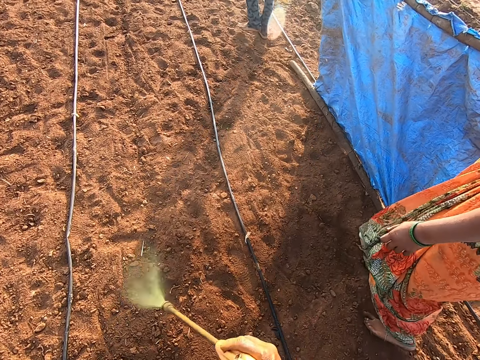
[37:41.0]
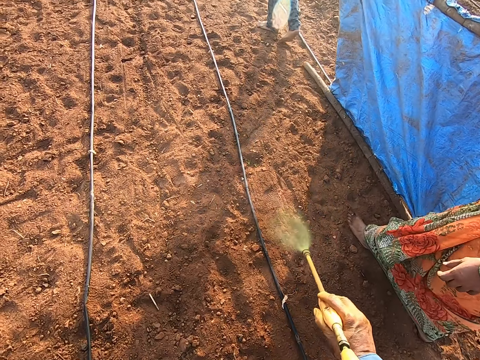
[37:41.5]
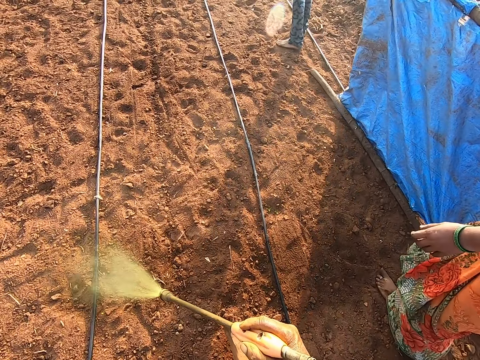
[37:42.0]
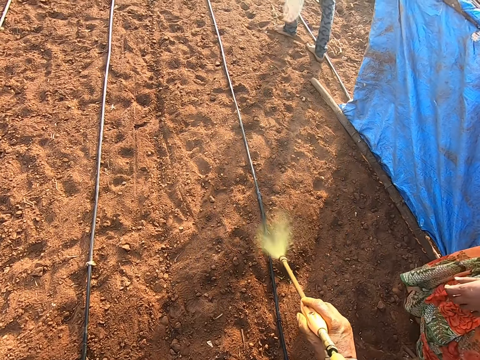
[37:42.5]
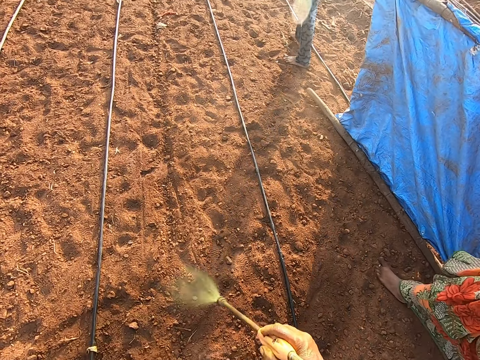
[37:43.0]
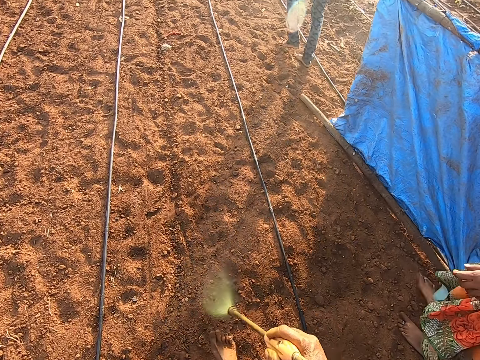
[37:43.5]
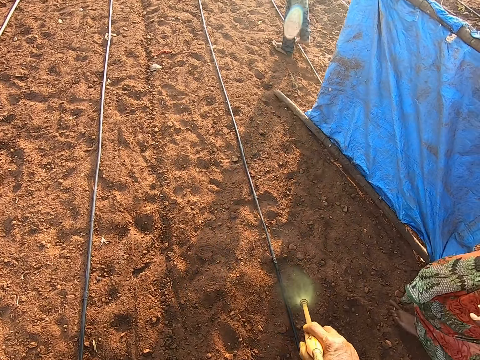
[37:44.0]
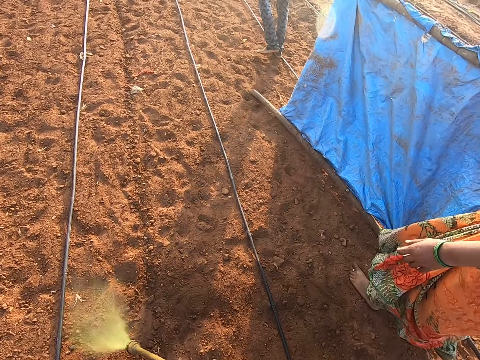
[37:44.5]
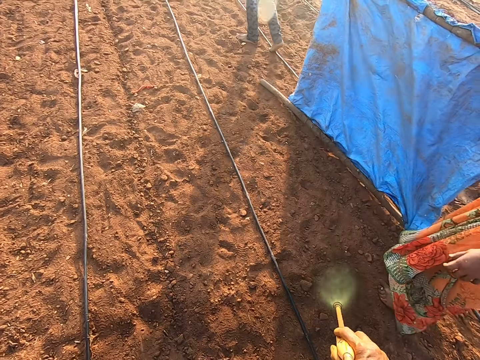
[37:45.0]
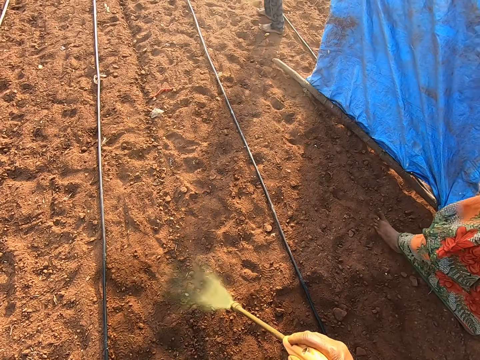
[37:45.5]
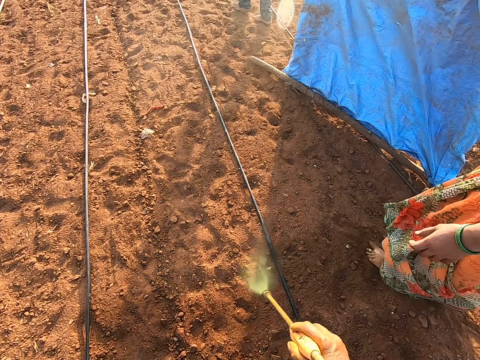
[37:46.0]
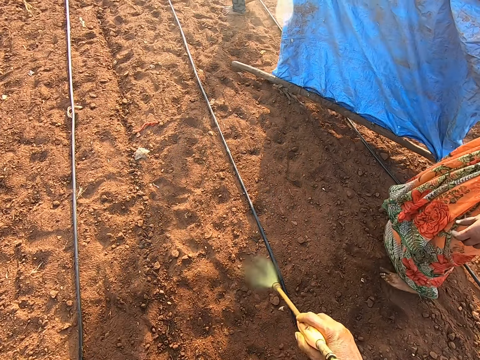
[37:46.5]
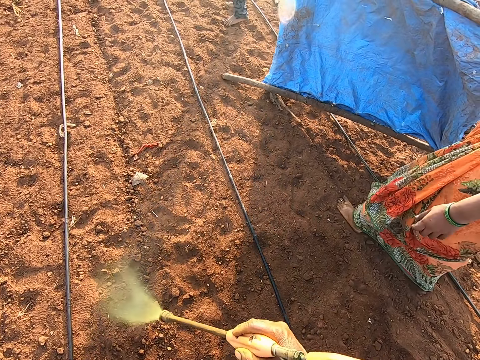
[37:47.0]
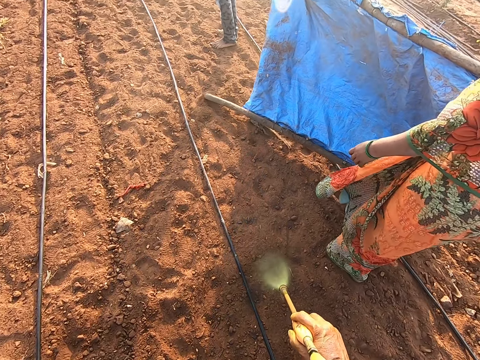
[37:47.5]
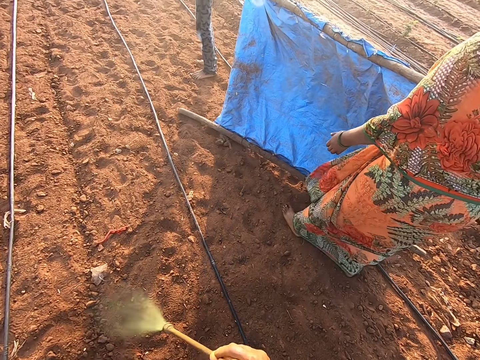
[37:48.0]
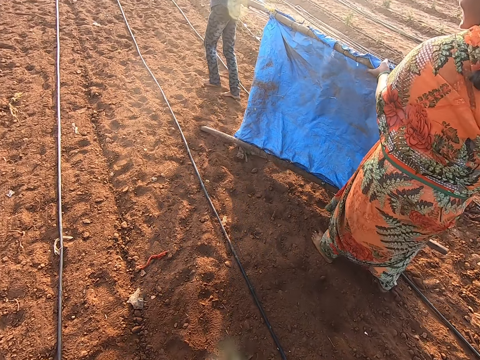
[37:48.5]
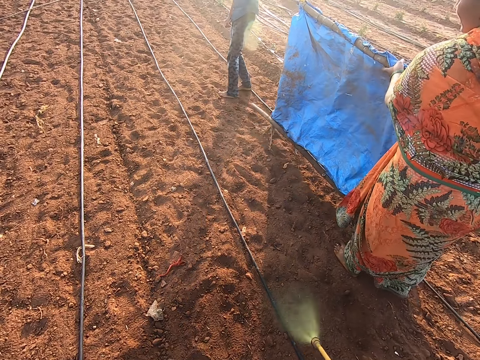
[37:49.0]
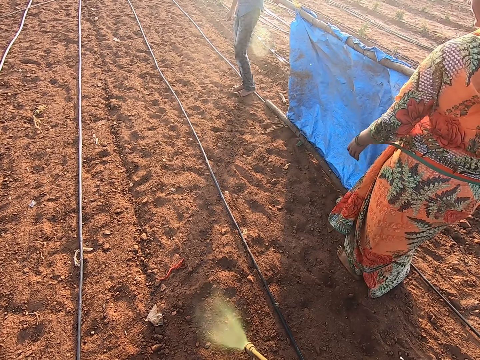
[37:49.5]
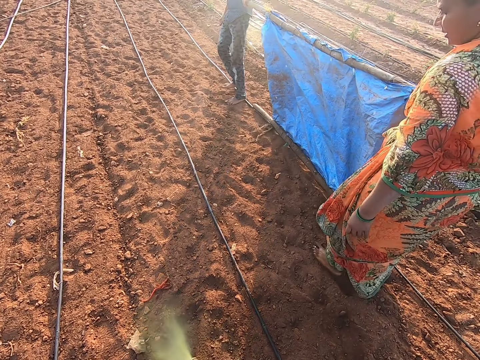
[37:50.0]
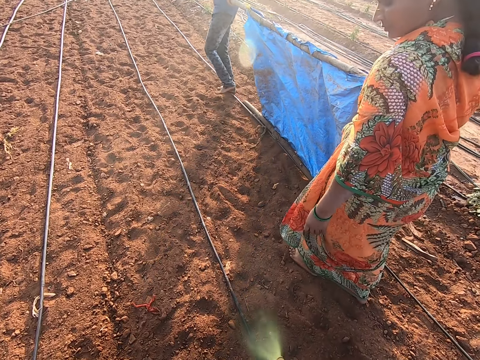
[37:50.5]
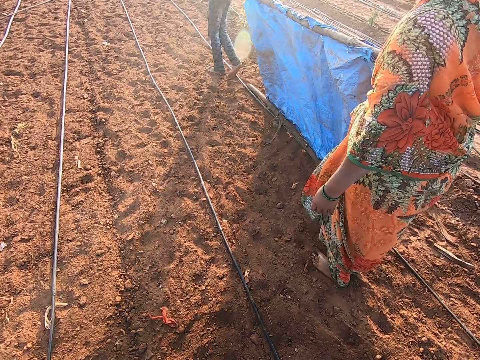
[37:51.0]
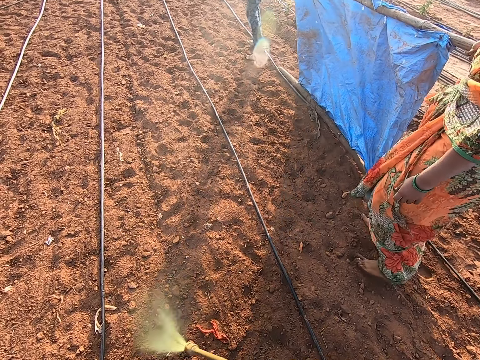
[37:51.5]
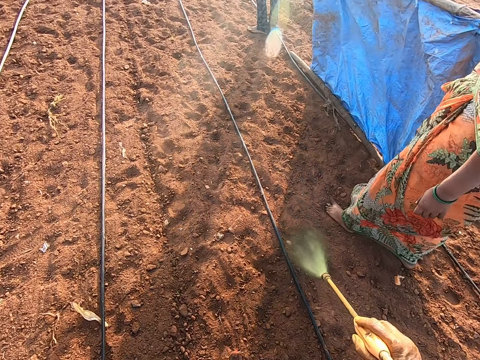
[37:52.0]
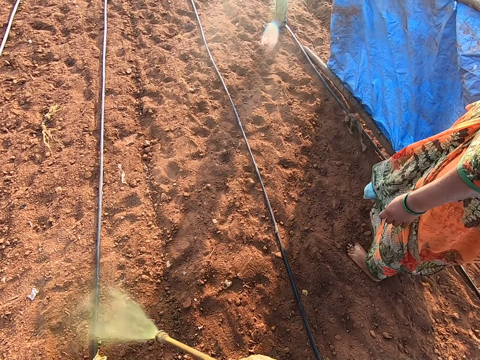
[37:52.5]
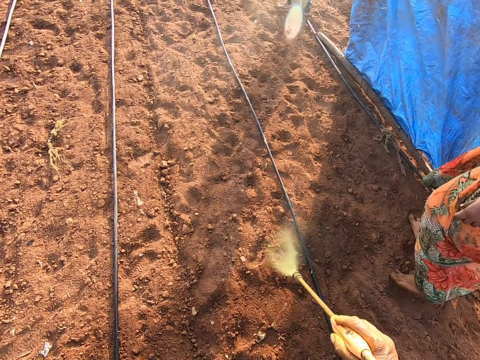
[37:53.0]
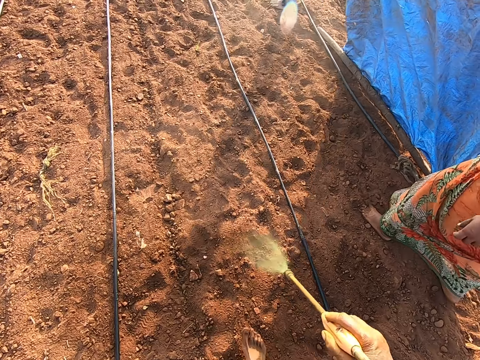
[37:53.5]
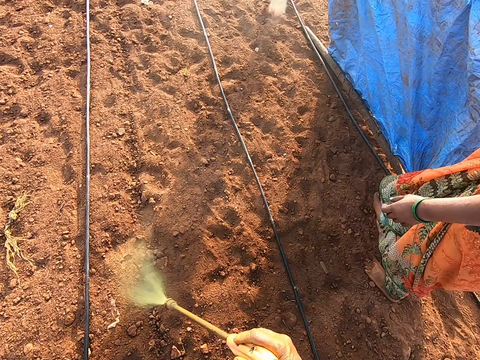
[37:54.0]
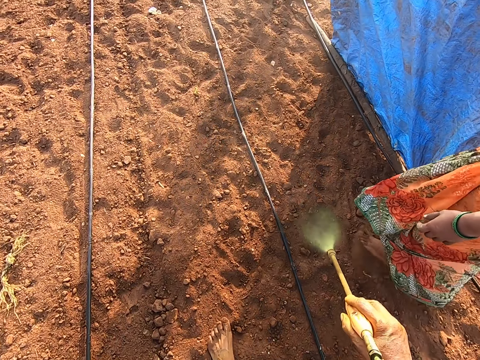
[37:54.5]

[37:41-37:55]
The woman holds the fumigation shield with her right hand and carries something with the man.

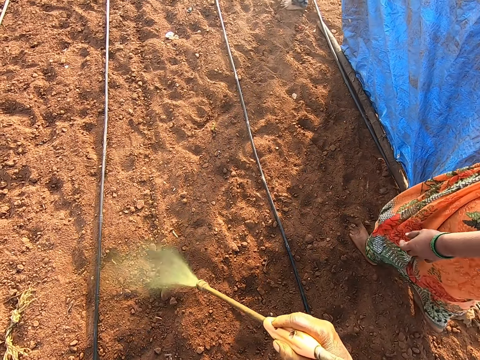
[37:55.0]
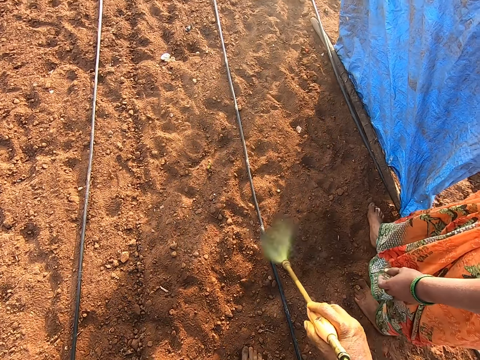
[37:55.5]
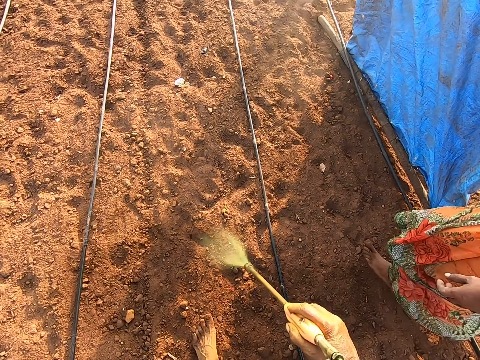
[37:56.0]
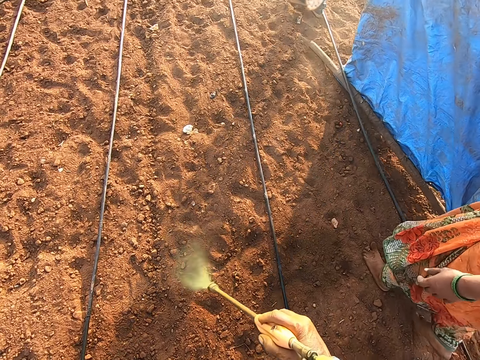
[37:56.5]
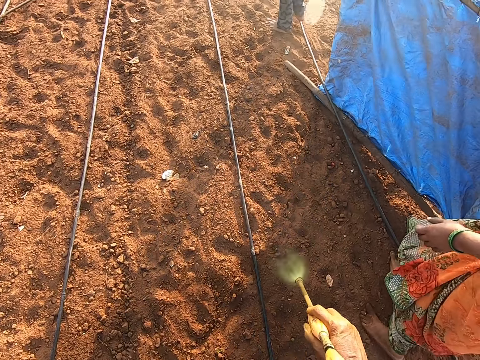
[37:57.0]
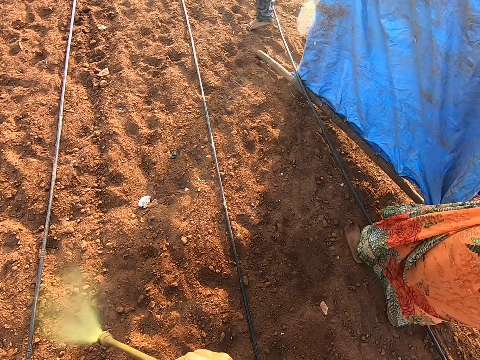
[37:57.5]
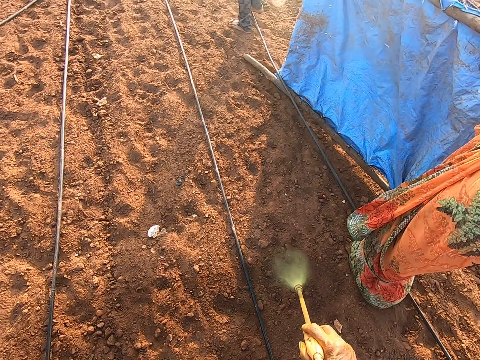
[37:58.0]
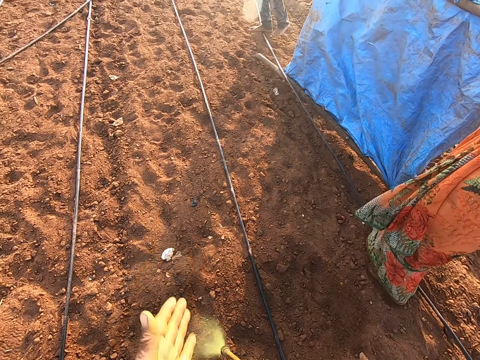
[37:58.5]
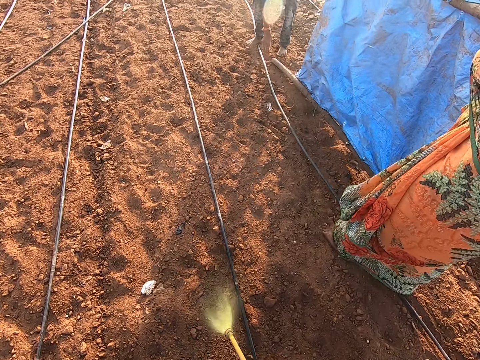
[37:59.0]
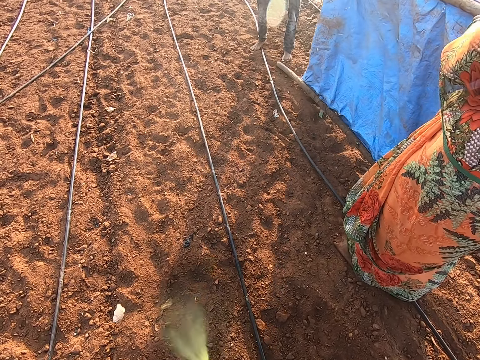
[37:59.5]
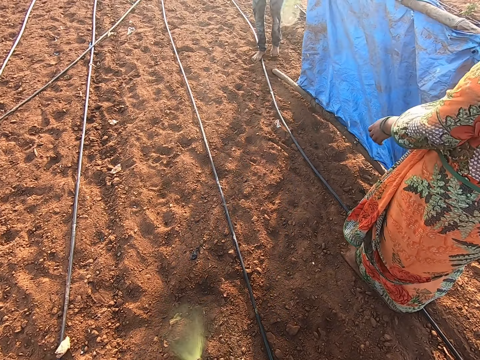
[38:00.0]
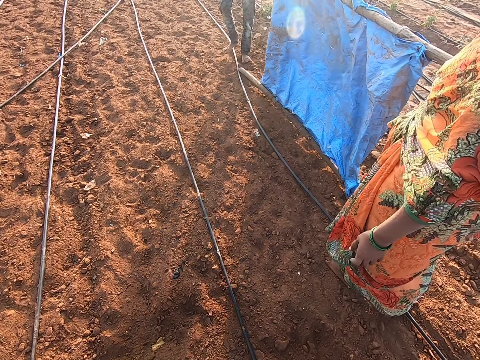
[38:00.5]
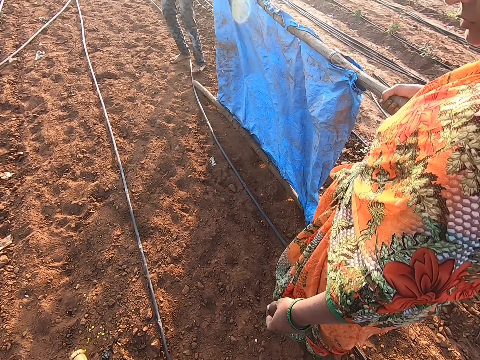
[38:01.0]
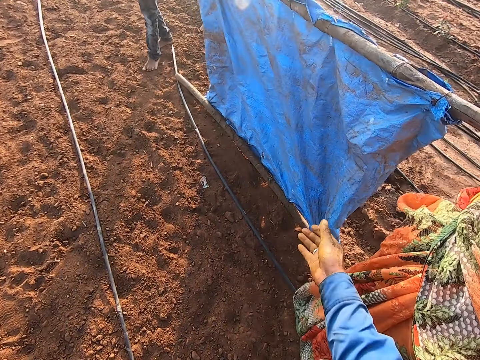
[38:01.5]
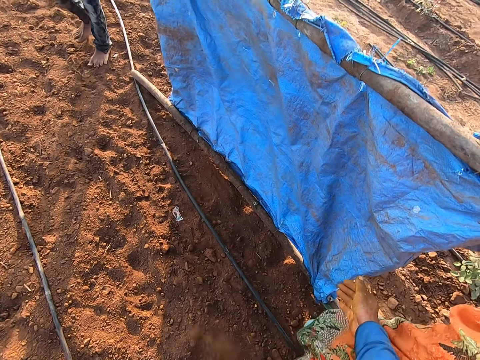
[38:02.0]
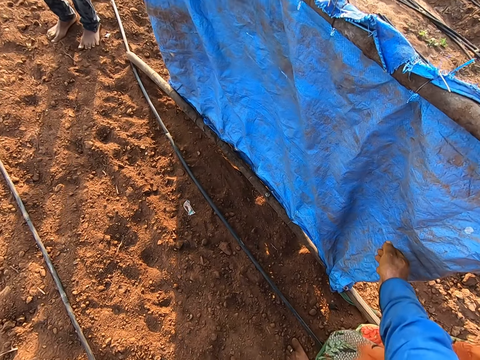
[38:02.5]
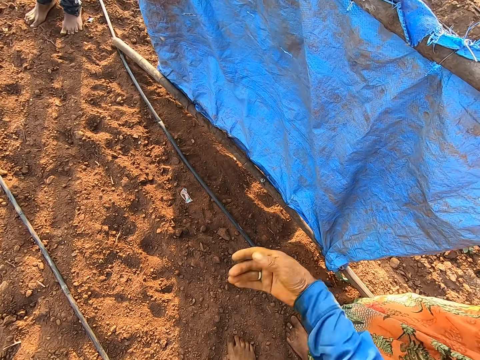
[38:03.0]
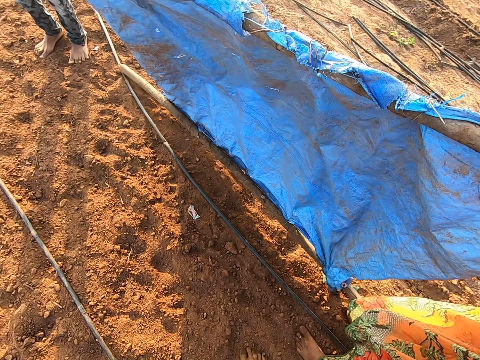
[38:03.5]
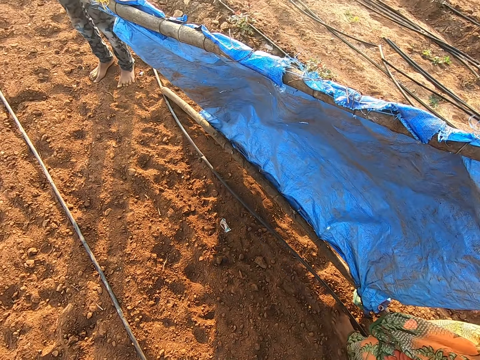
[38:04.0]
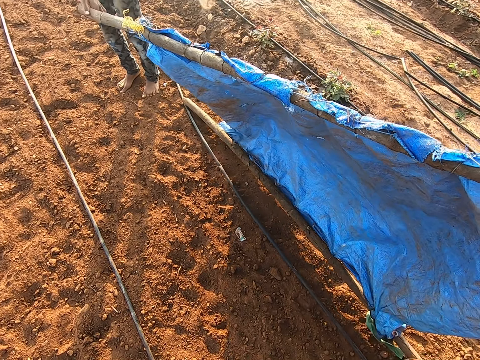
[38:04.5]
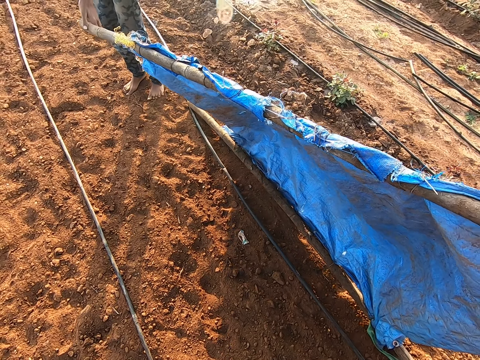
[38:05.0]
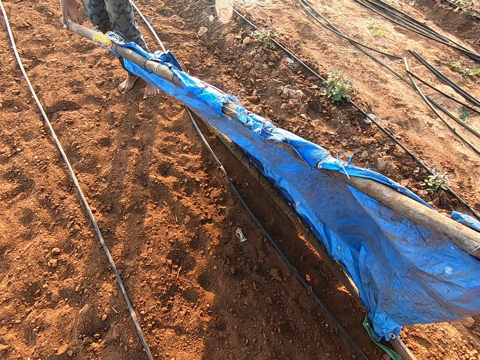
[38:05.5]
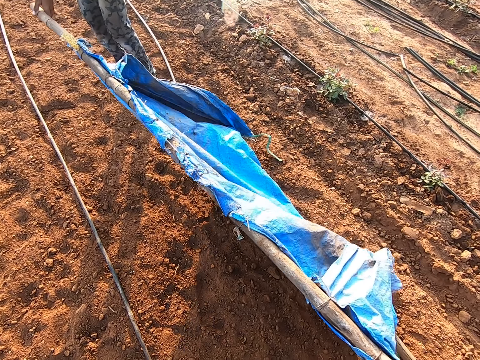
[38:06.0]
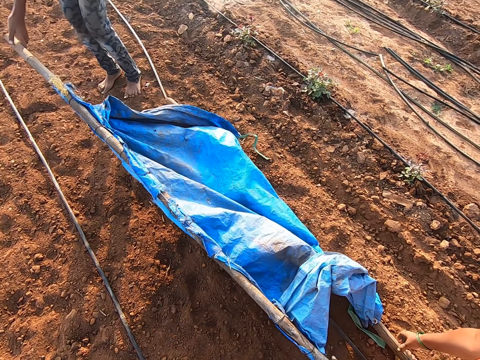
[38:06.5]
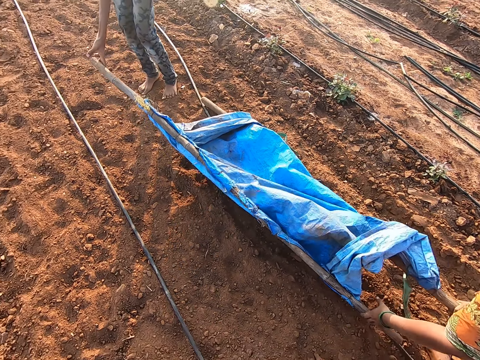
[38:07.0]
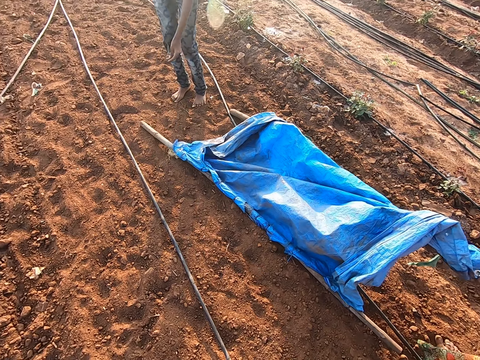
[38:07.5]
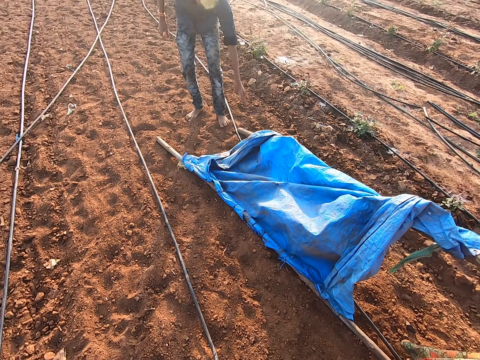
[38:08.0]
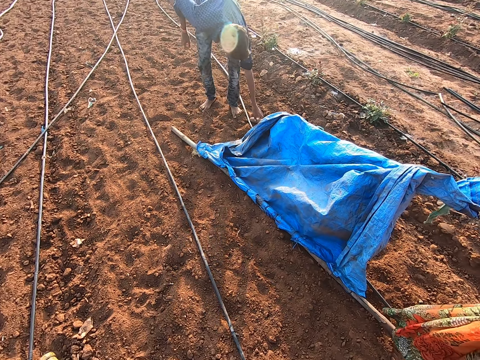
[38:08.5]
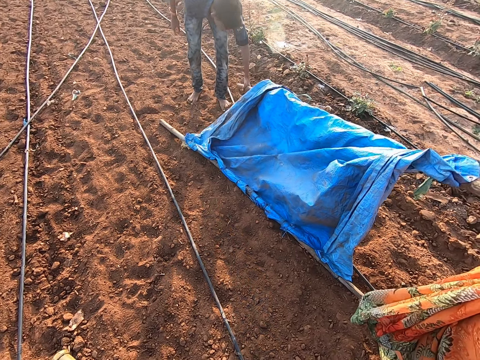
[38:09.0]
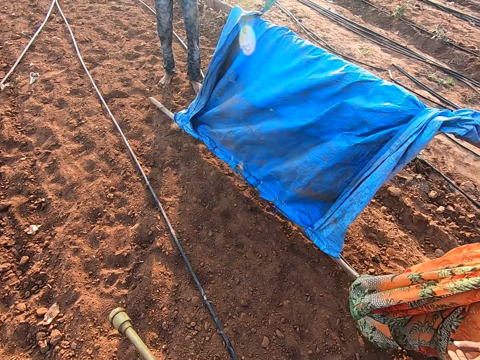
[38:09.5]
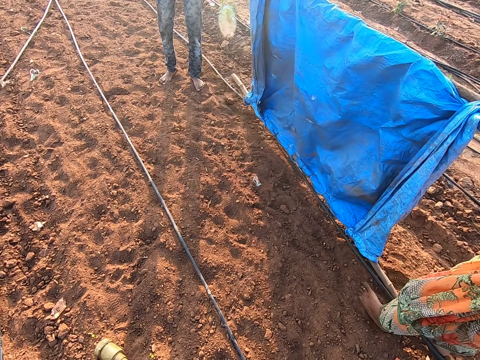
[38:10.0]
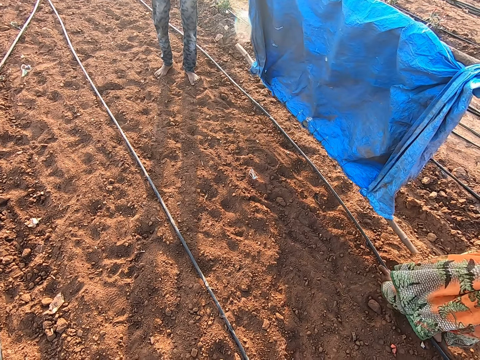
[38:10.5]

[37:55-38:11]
The woman holds the fumigation shield with her hands. The woman moves her left hand. The woman holds the fumigation shield with her right hand. The camera wearer touches the fumigation shield with his right hand. The woman drops the fumigation shield on the ground with her left hand. The man drops the fumigation shield on the ground with his right hand. The woman picks the fumigation shield from the ground with her right hand. The man picks up the fumigation shield from the ground with his left hand.
